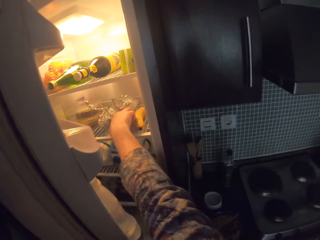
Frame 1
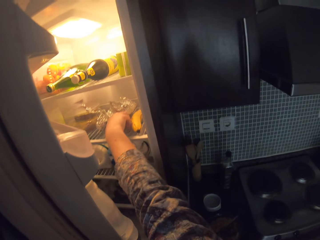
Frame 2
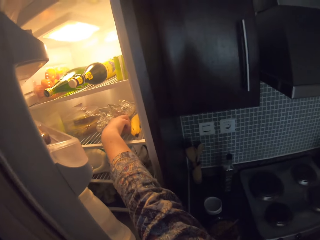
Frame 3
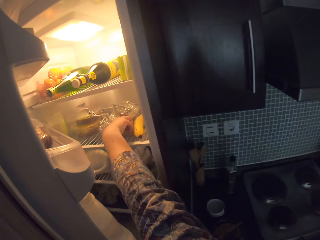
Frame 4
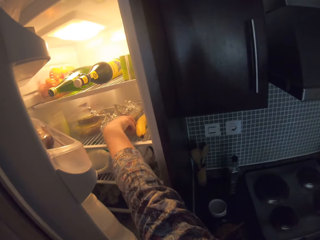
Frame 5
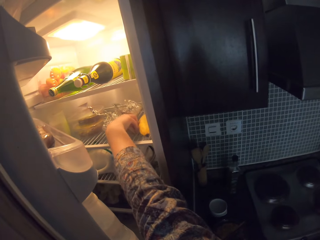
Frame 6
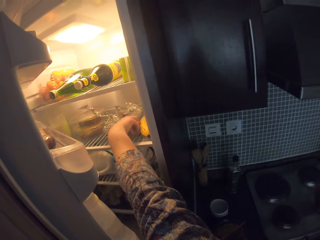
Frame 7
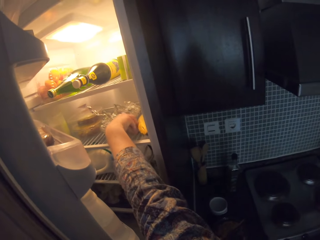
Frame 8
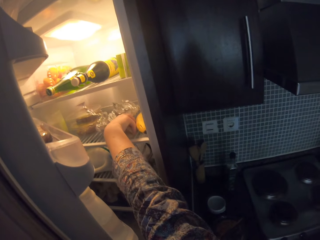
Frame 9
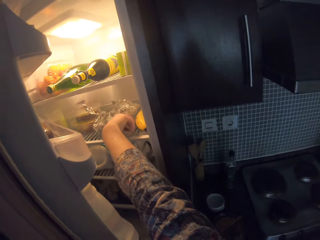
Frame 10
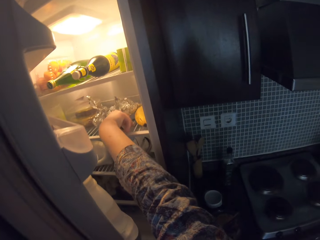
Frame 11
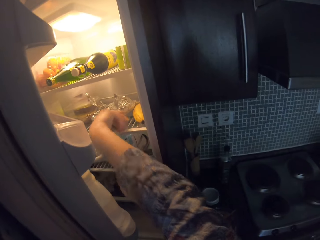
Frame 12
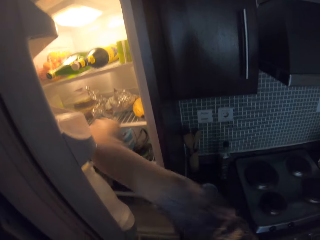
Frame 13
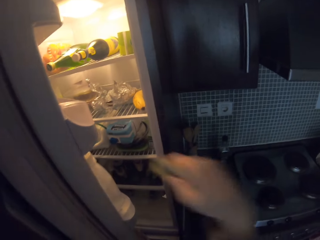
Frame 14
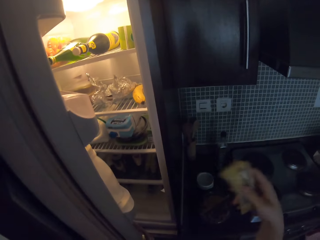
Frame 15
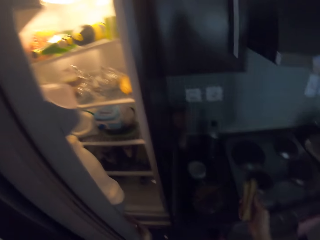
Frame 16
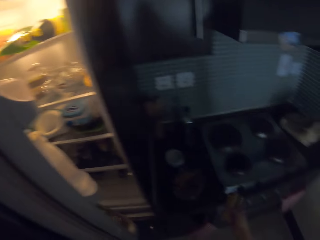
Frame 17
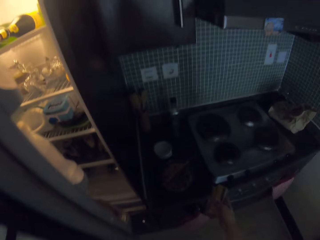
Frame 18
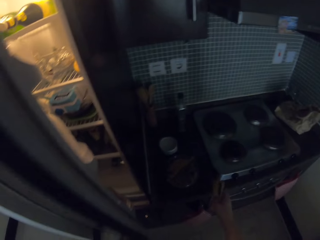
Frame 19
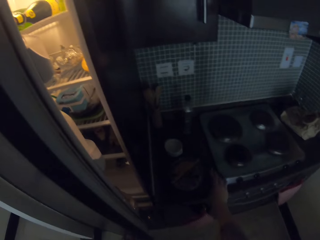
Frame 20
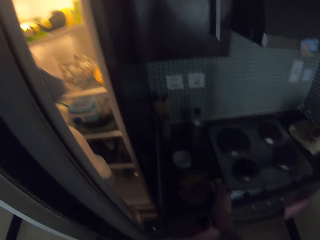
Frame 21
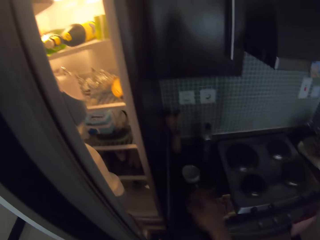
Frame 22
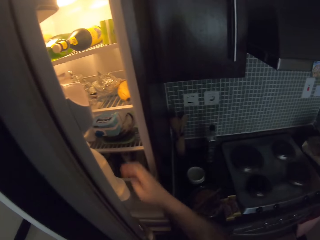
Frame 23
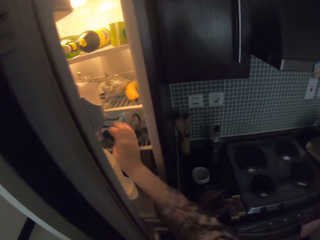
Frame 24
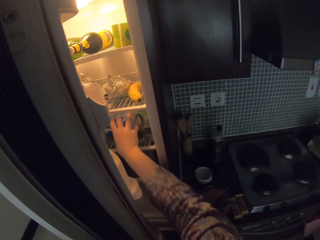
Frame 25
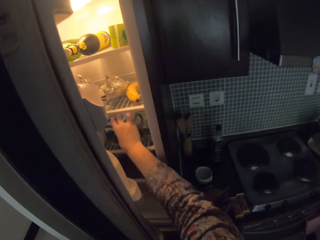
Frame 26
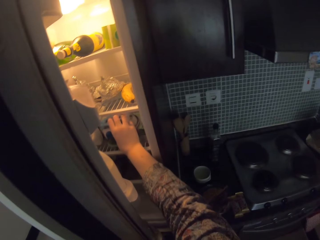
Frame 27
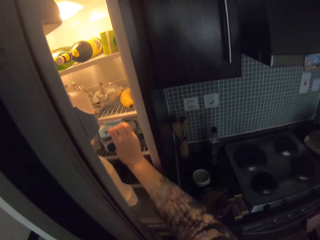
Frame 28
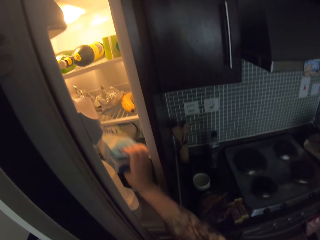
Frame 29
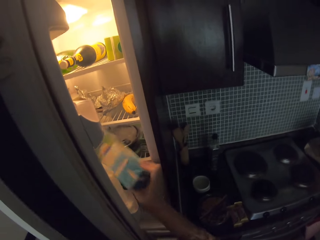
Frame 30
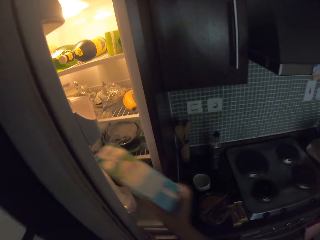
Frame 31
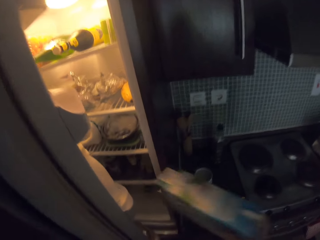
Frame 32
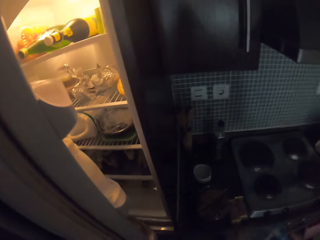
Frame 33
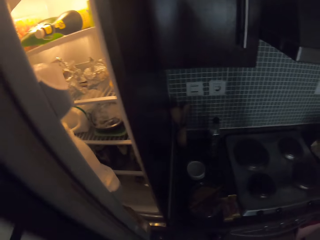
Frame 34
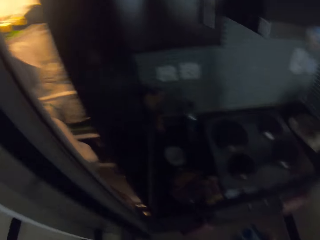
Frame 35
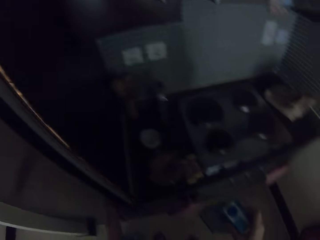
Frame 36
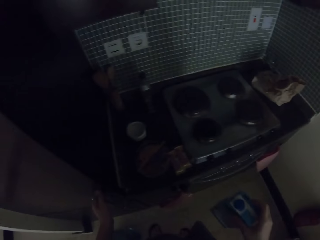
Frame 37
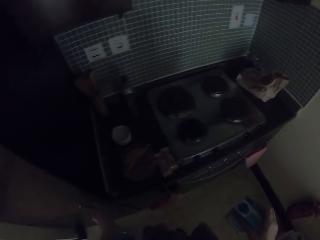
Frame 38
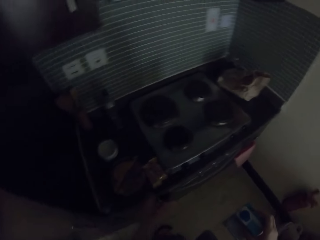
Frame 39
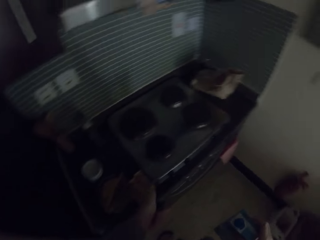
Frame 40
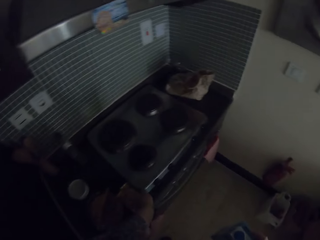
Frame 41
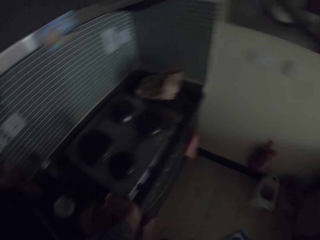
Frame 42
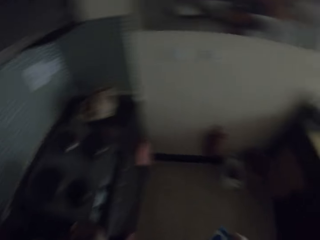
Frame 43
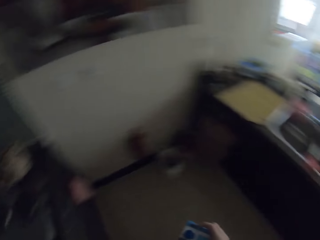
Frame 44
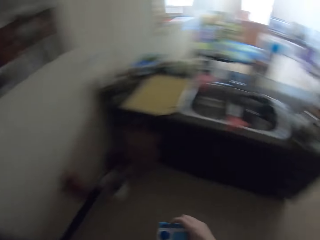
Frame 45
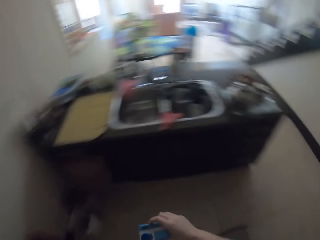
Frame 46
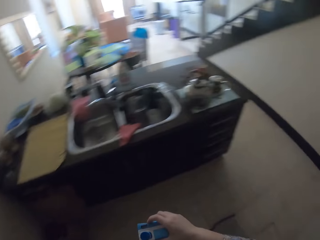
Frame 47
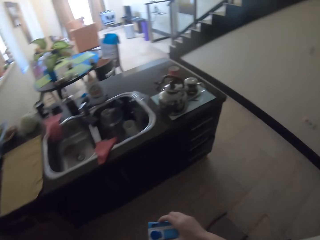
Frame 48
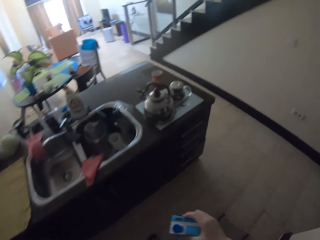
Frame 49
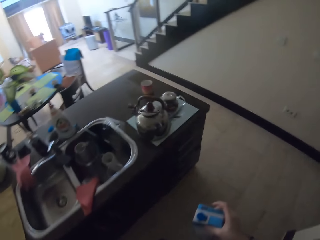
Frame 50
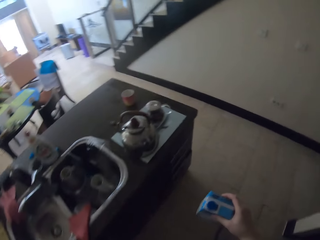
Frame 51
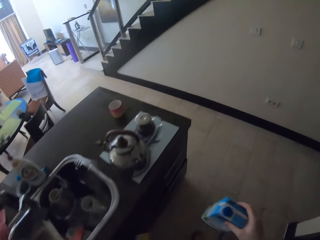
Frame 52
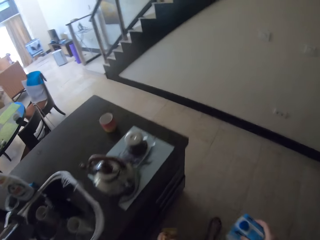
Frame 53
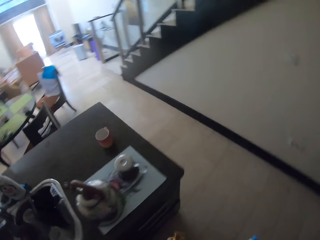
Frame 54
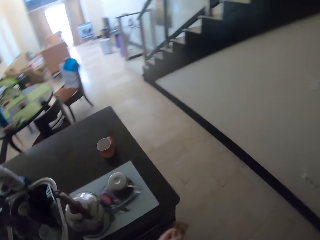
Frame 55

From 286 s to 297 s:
The camera wearer touches something. They take something from the fridge. They put something on the table. They take a box from the fridge. They close the fridge. They touch the gas cooker. They walk around the kitchen.

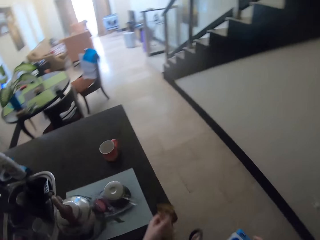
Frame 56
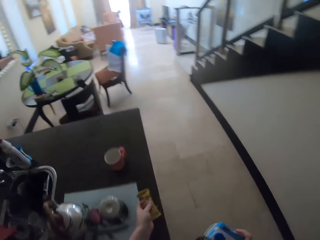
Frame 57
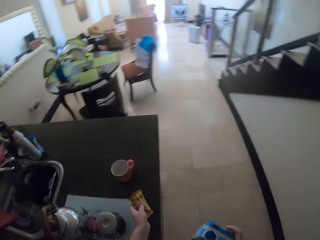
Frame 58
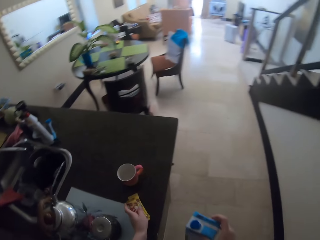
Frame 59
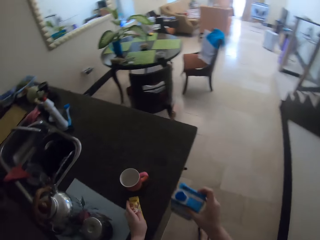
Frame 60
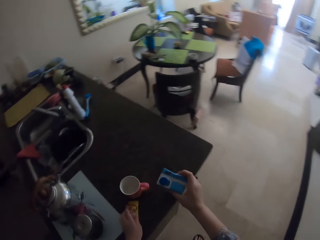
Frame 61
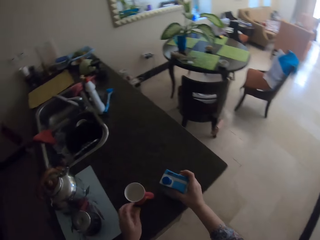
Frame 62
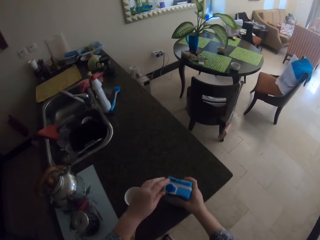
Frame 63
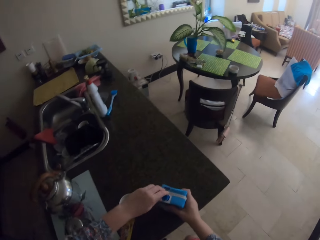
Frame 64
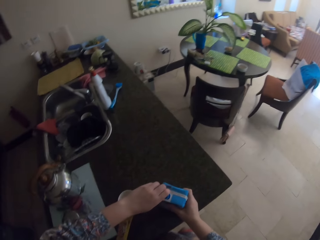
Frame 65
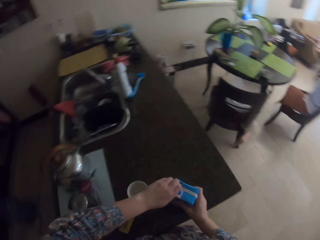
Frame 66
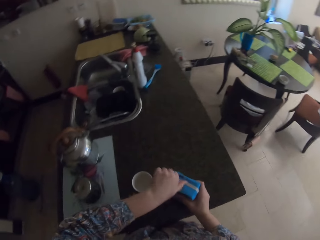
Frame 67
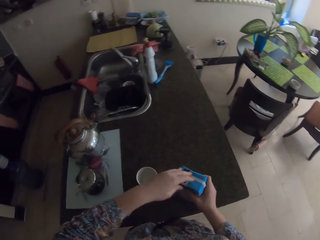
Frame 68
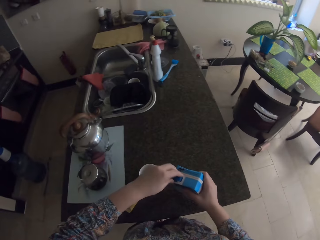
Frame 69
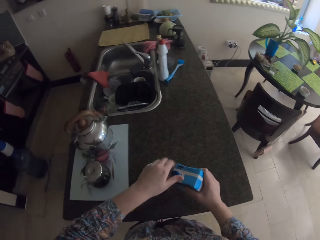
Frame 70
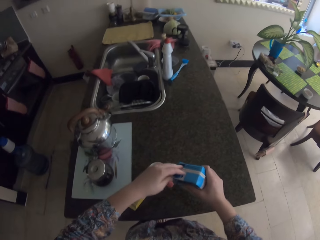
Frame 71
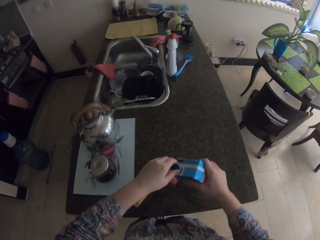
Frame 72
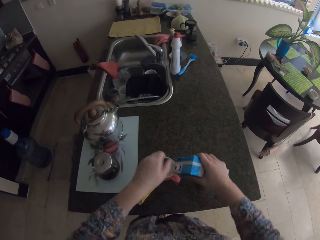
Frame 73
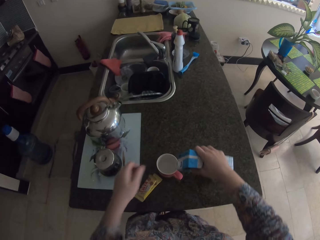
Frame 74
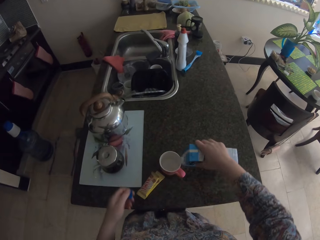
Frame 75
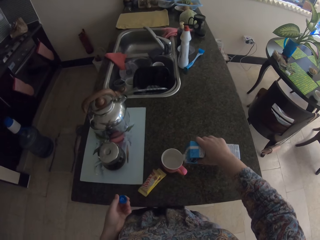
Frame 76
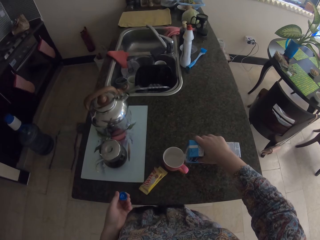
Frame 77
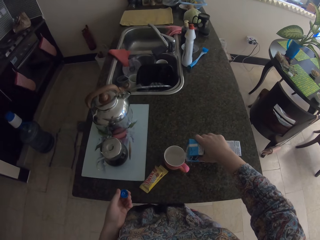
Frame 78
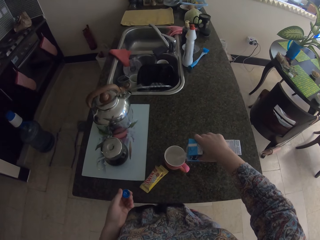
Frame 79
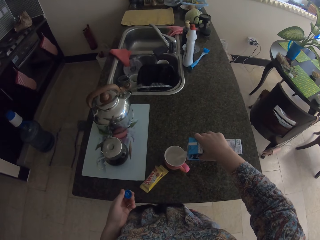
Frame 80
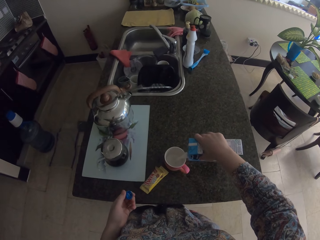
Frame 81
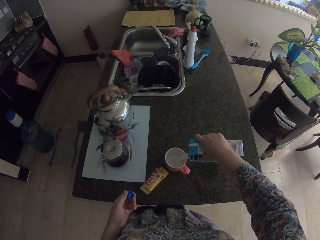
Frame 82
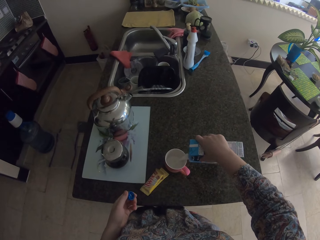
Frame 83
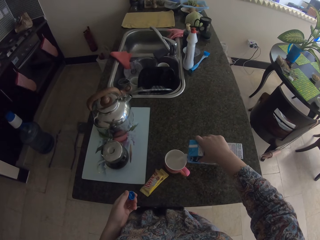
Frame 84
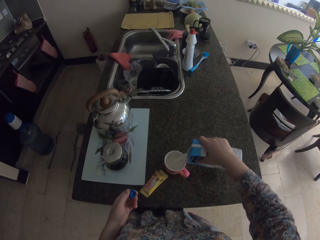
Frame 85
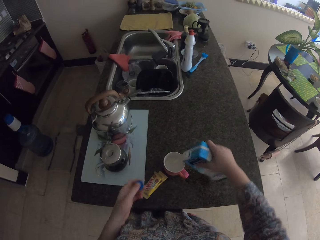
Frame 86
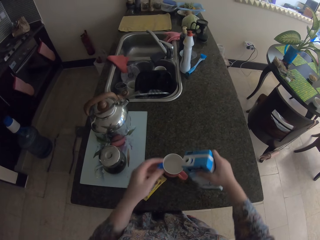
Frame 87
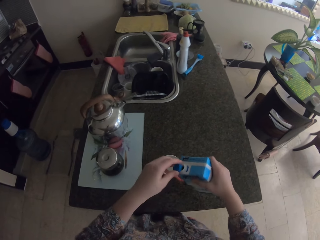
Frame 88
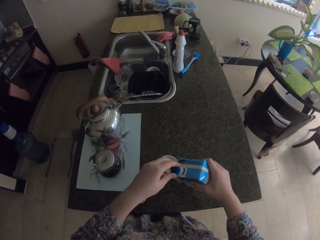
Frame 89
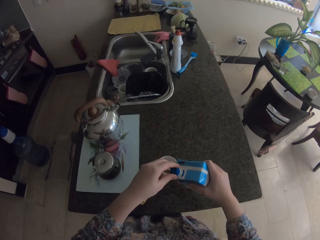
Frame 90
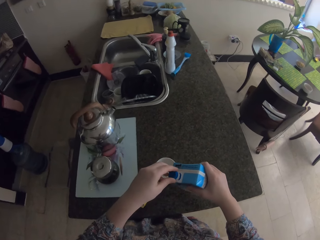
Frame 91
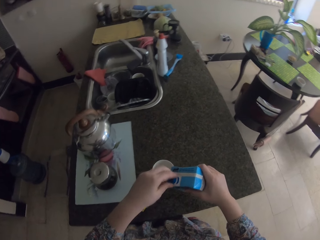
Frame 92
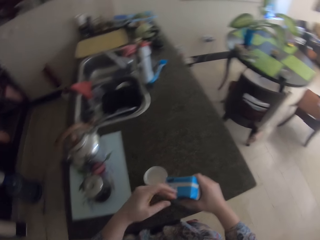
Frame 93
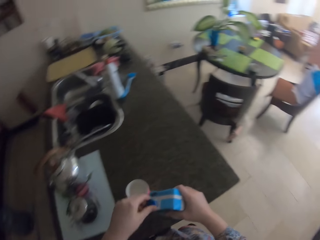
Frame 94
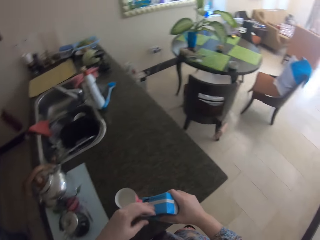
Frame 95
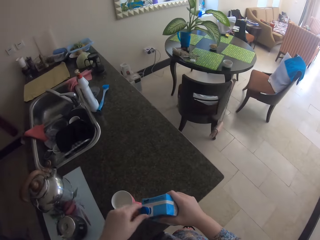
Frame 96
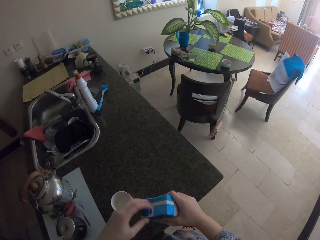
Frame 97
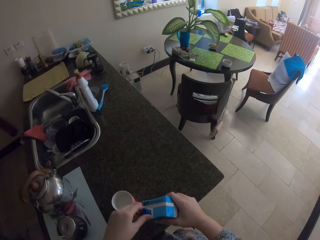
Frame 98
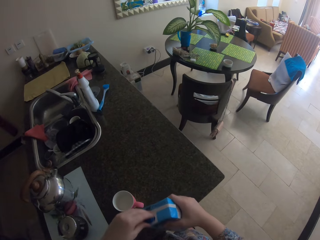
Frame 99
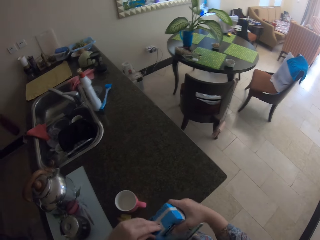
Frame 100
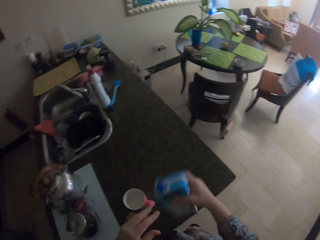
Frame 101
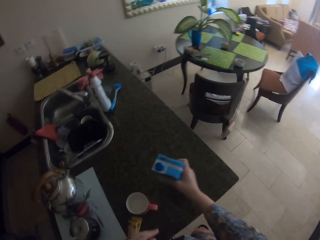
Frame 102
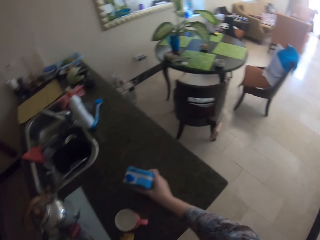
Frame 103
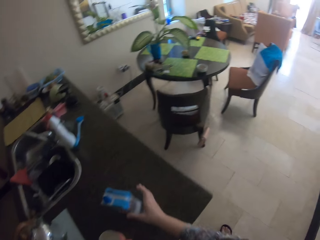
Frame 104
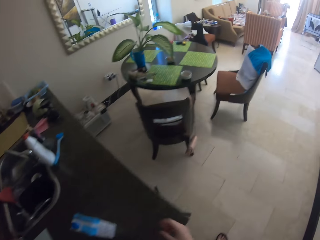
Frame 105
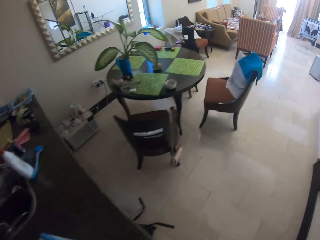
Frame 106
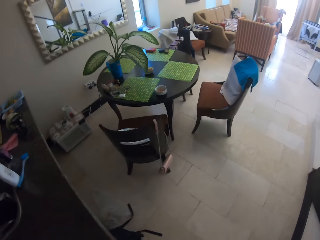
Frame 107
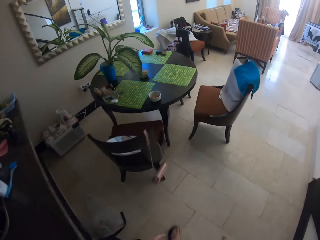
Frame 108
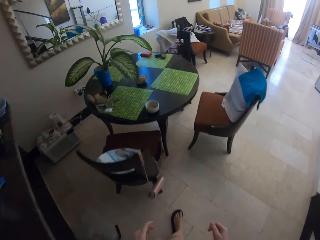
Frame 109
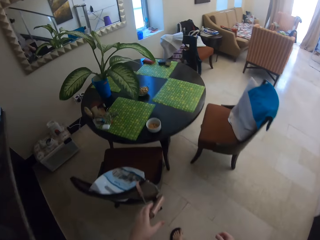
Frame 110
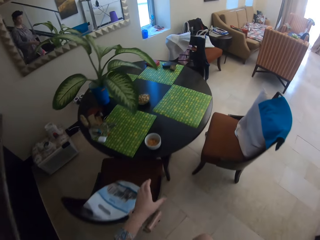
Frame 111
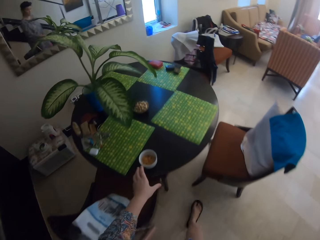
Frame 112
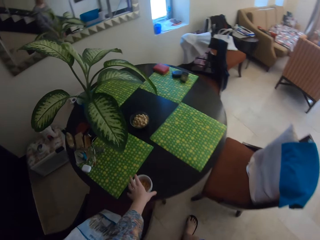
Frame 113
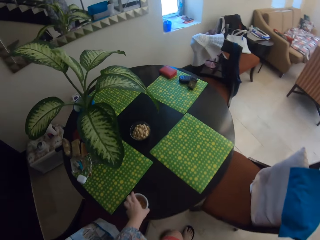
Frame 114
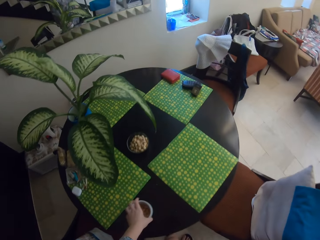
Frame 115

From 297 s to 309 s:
The camera wearer puts chocolate on the table. They put a box on the table. They open the box. They pour milk in the cup. They close the box with a cup. They put the box on the table. They walk around the kitchen.
